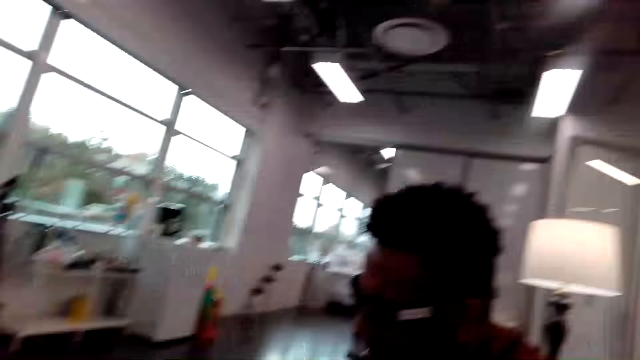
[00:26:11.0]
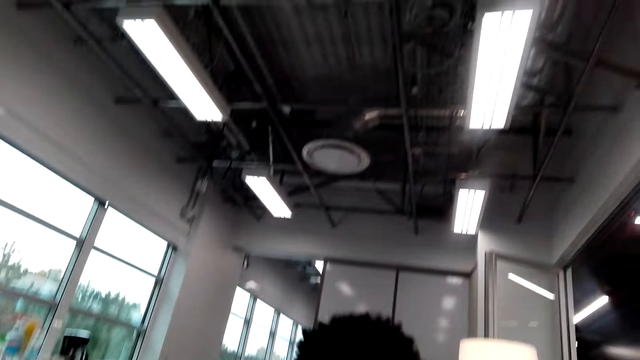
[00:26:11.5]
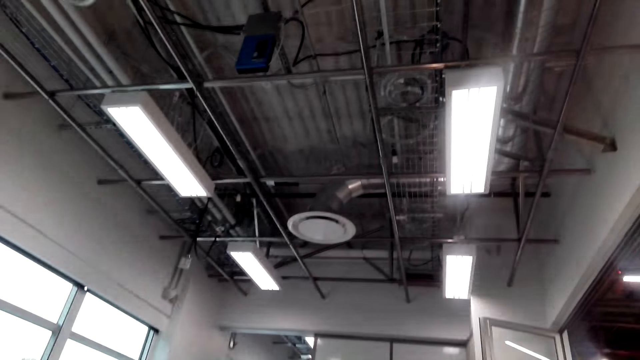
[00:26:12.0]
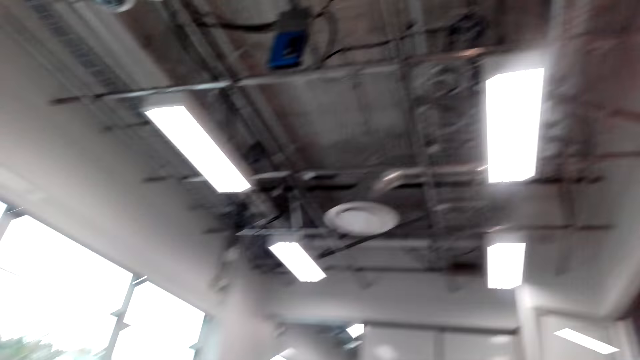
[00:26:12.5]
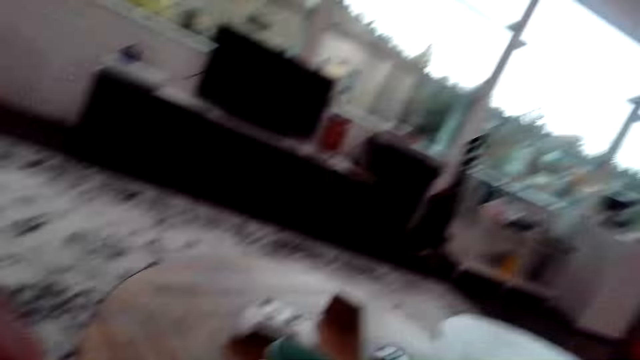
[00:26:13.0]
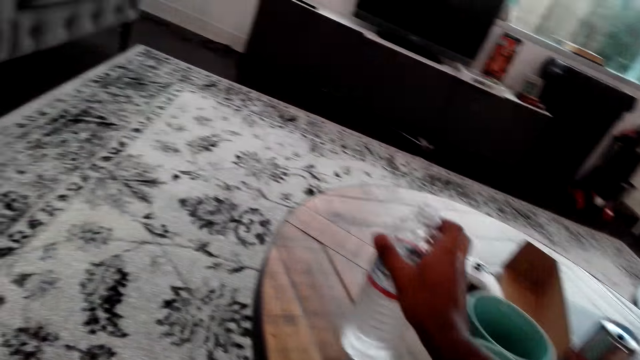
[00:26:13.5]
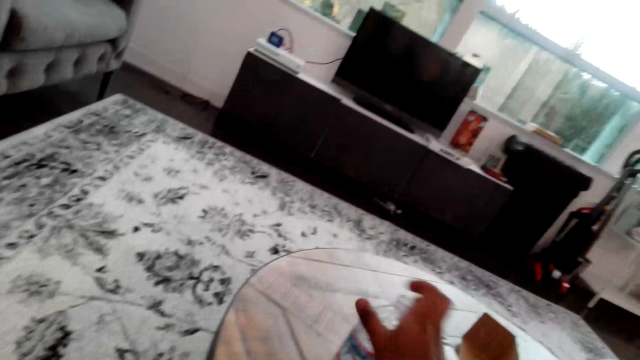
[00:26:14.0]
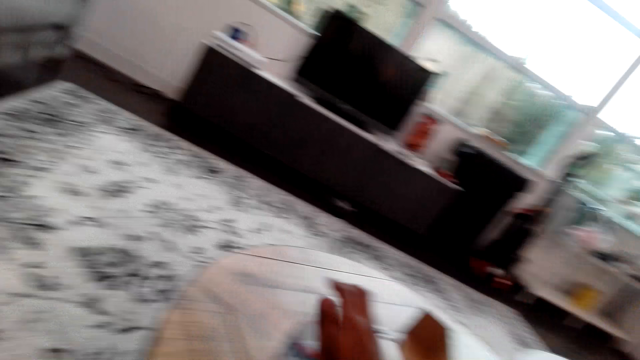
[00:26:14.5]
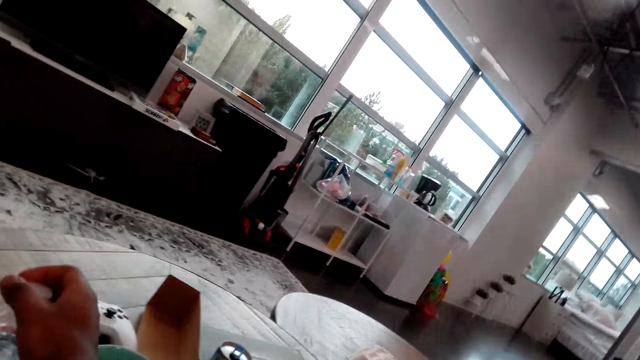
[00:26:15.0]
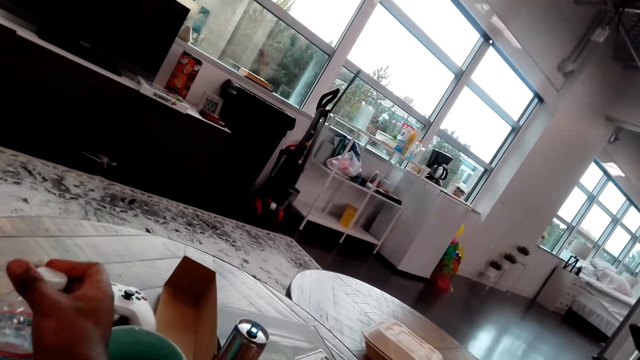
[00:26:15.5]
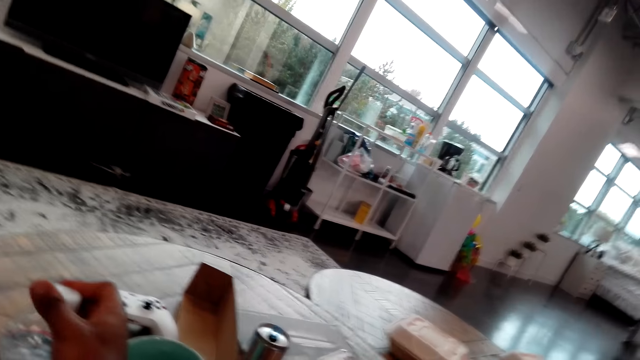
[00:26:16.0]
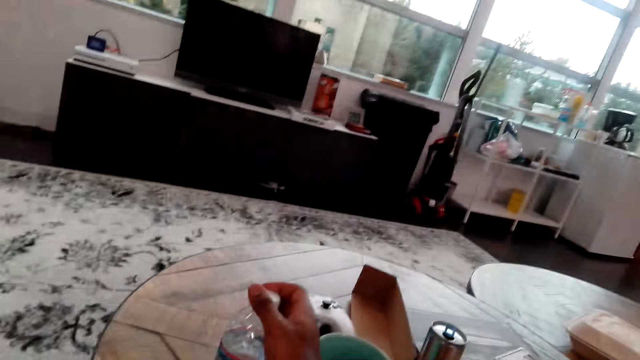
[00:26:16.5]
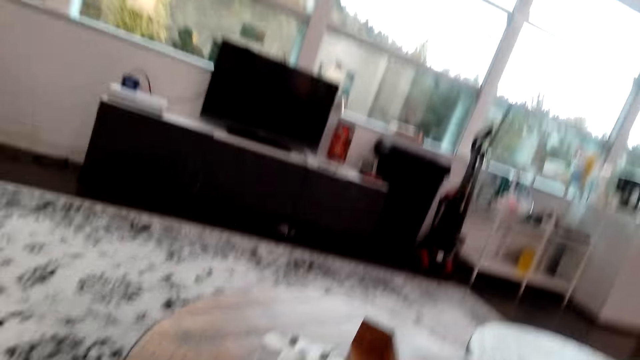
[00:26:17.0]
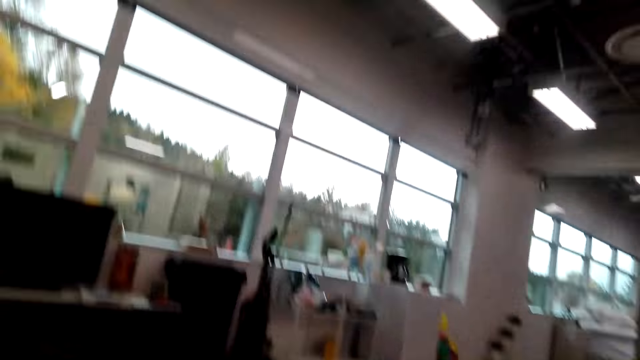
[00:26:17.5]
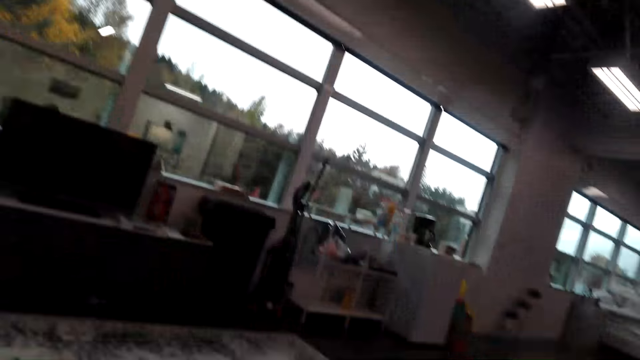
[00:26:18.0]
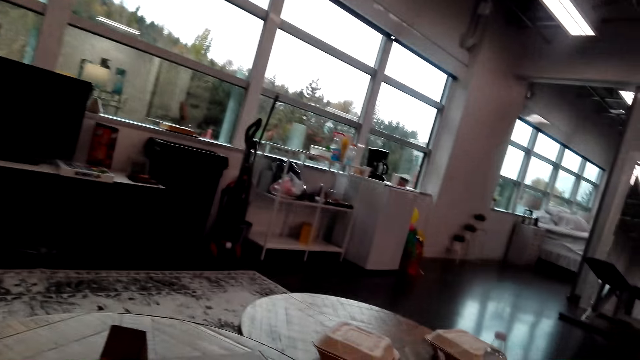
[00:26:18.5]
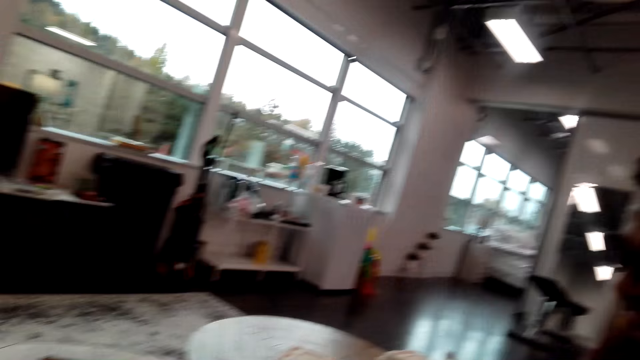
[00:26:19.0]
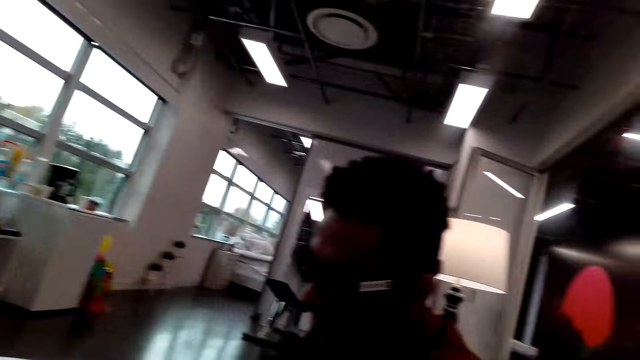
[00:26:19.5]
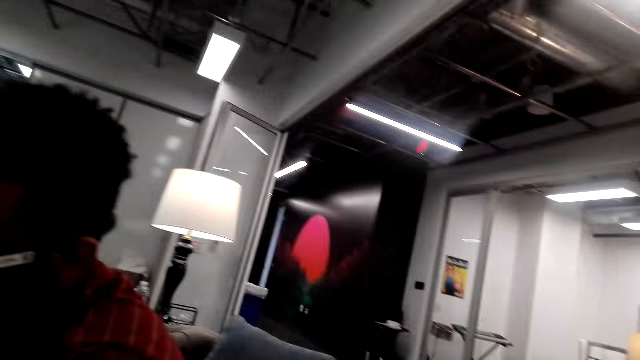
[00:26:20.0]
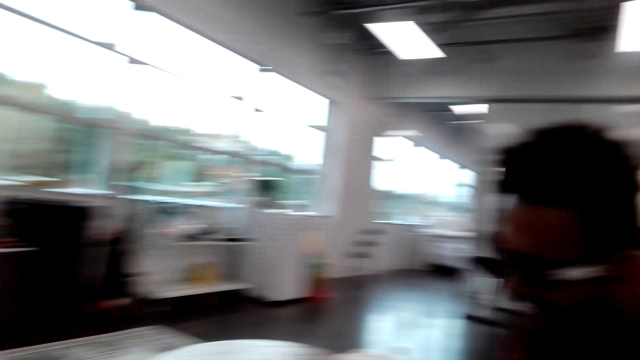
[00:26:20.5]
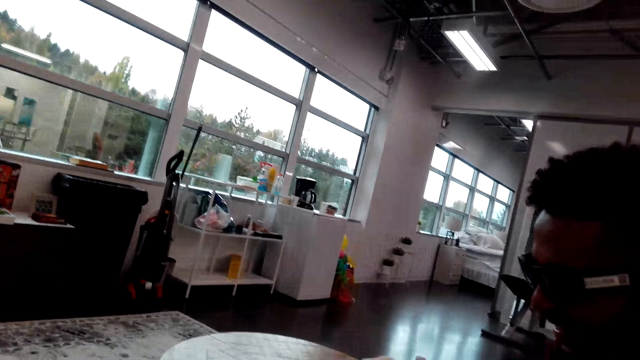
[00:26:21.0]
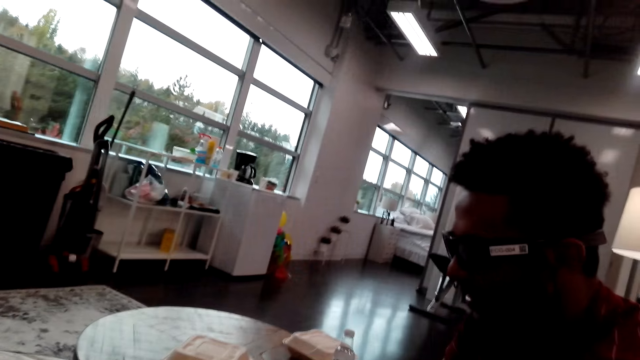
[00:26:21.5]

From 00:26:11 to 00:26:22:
The camera wearer puts the water bottle on the table. They put the bottle top on the bottle. They tighten the bottle top. They look around the room.

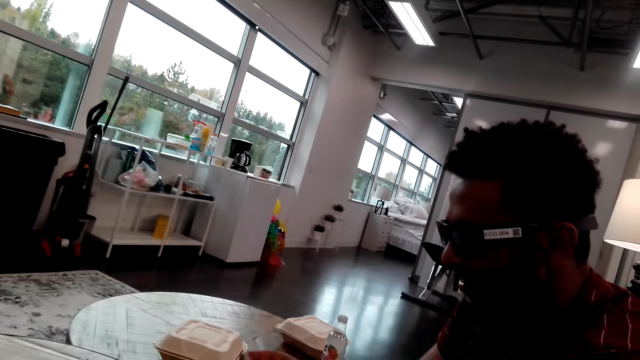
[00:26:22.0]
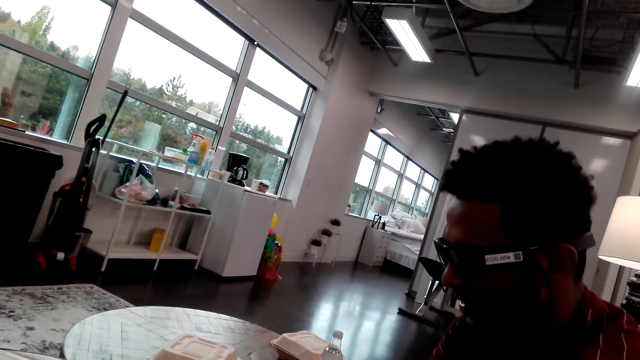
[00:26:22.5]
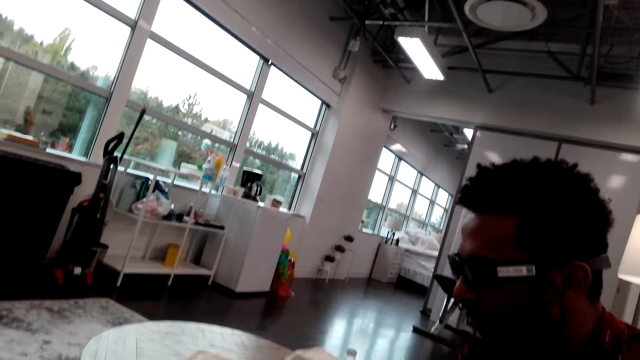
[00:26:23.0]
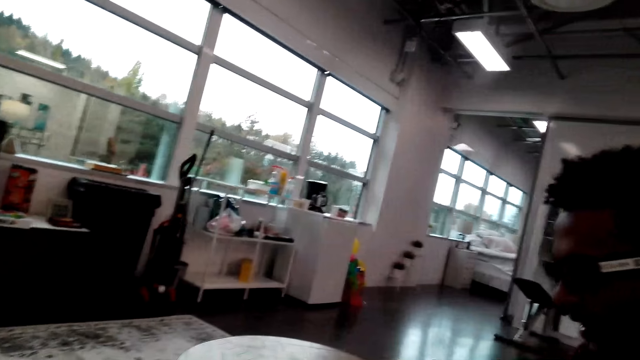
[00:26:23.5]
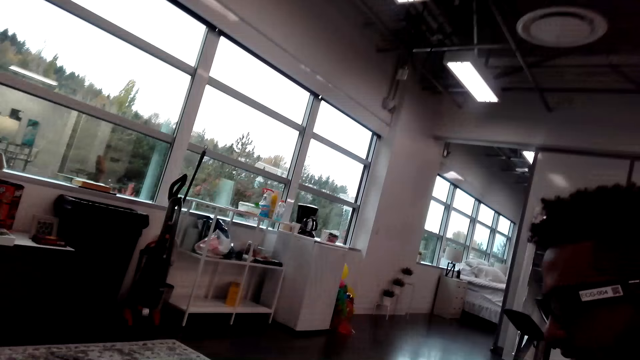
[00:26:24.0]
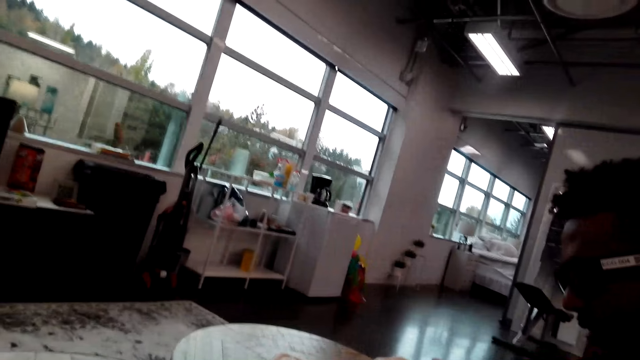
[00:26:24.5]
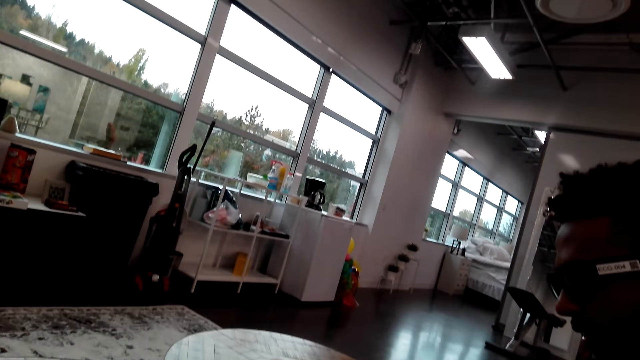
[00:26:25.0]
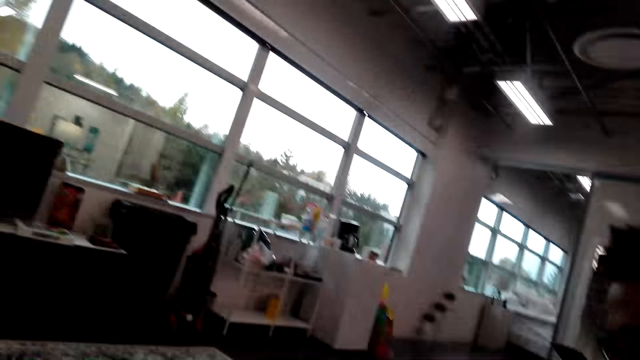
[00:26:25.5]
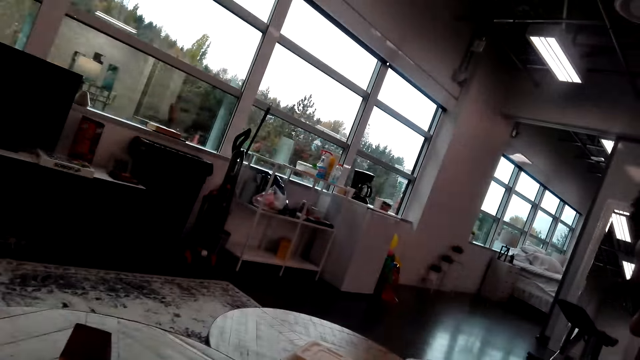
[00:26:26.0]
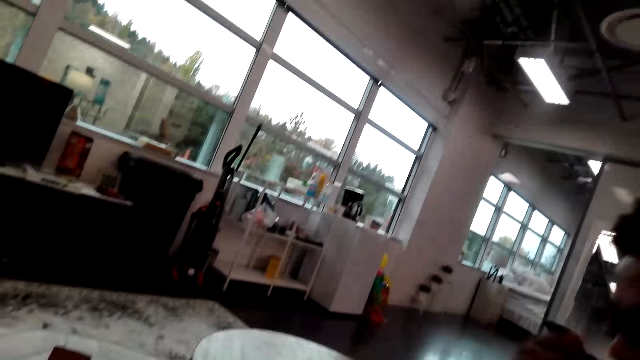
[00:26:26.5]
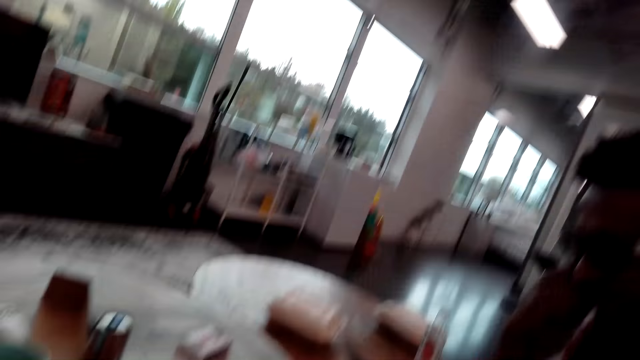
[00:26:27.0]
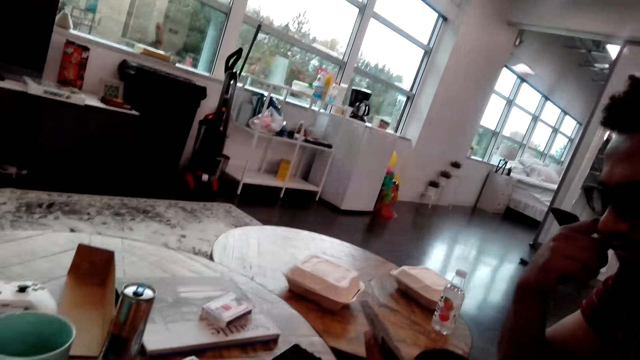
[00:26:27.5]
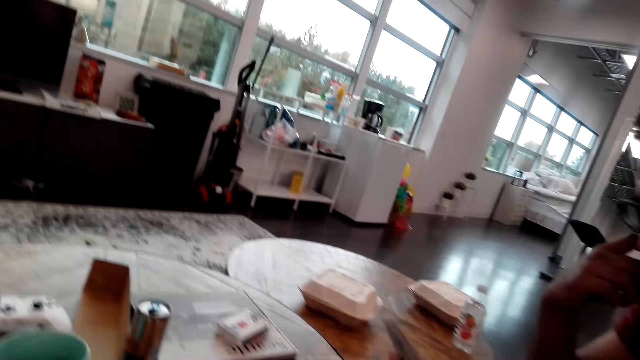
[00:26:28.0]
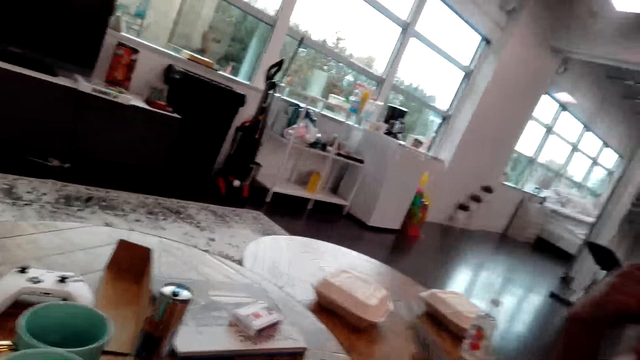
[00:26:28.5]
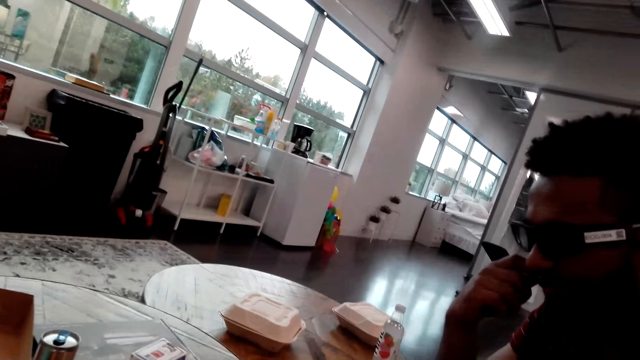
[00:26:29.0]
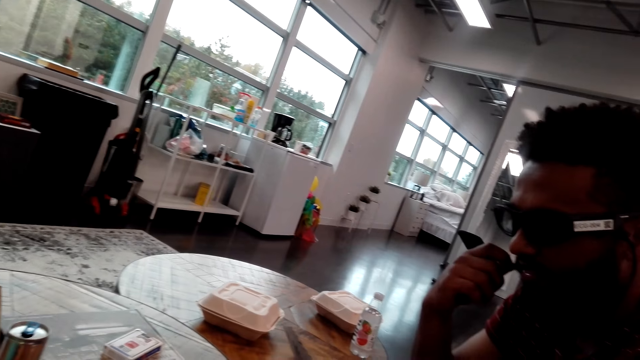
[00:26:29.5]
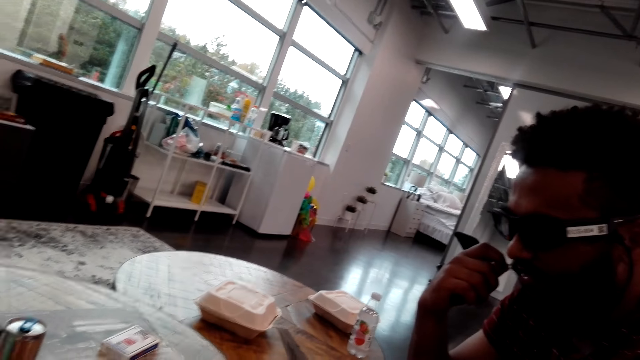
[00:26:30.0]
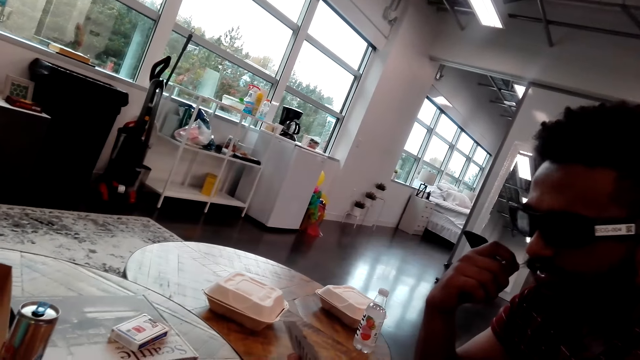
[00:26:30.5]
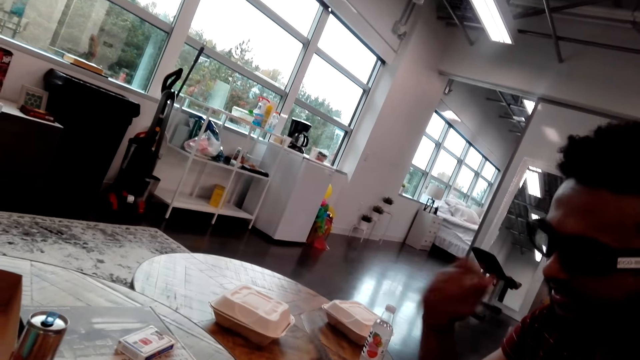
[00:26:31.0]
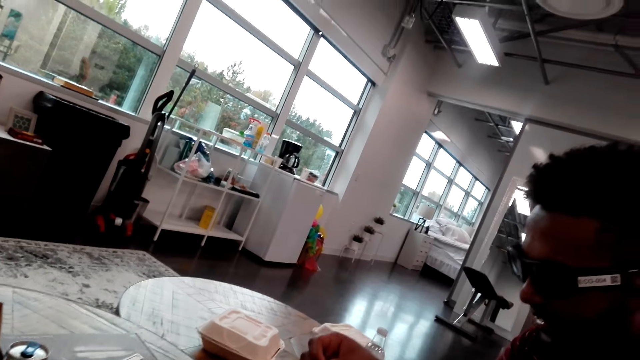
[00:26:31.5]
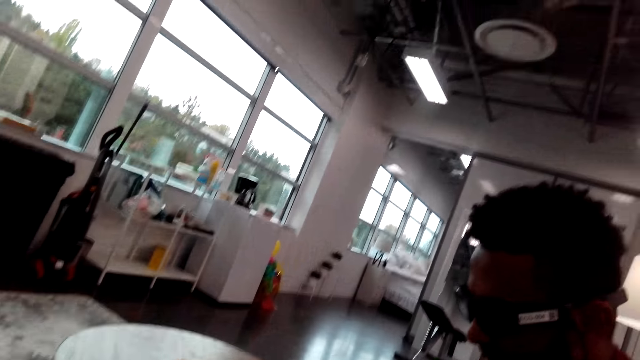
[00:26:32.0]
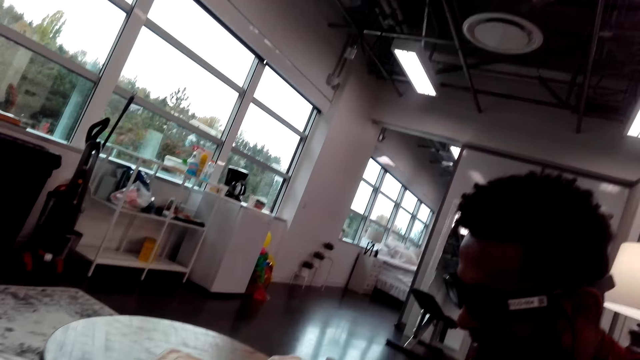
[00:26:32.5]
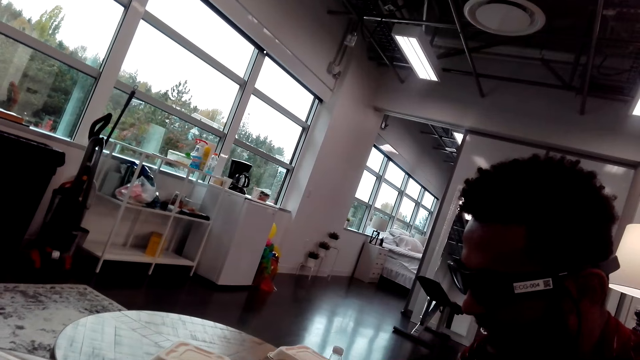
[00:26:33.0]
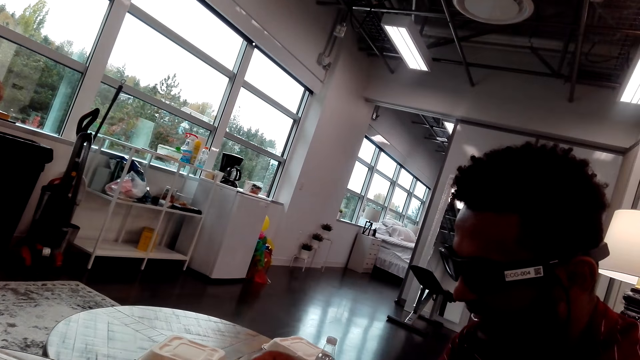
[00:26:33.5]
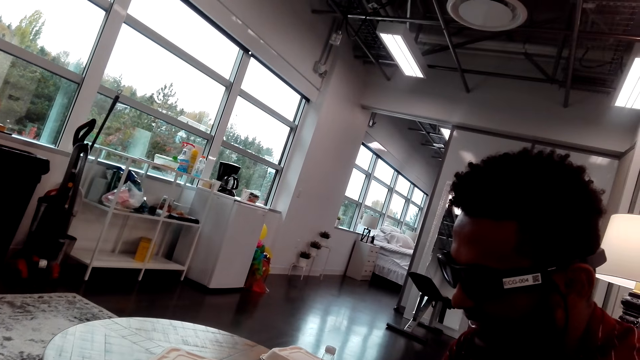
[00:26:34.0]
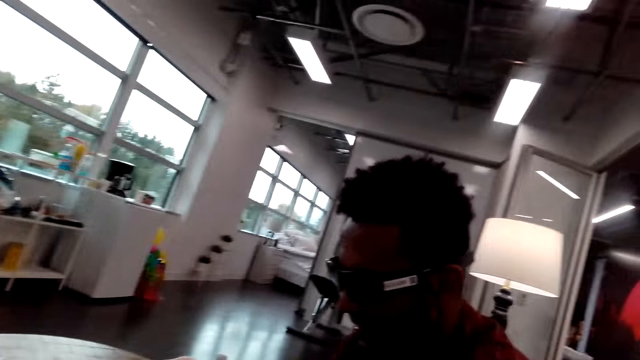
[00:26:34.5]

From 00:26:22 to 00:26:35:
A man arranges the cards. The man holds the cheeks with the right hand. The man arranges the cards.
